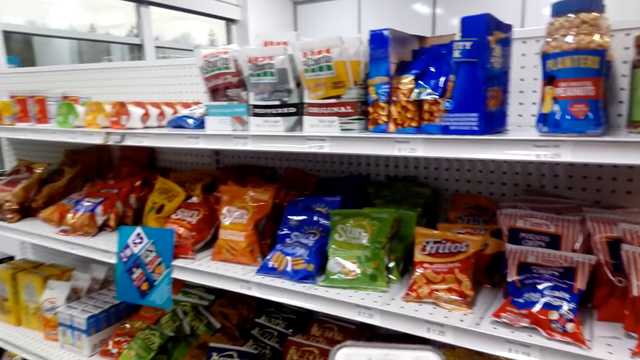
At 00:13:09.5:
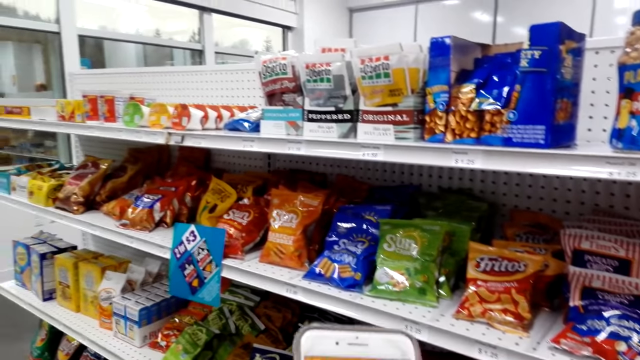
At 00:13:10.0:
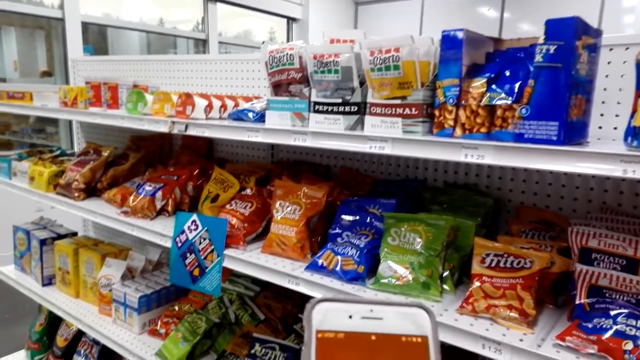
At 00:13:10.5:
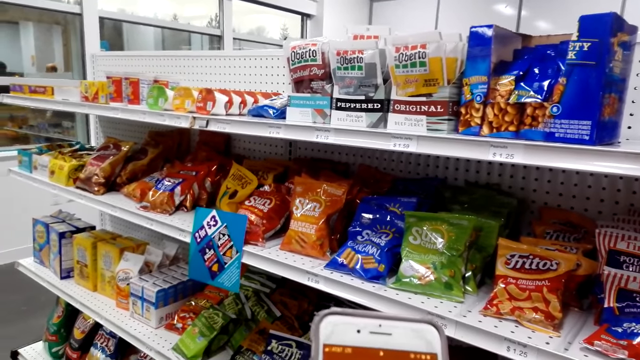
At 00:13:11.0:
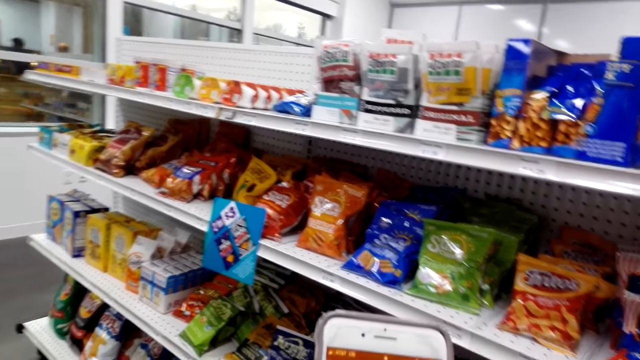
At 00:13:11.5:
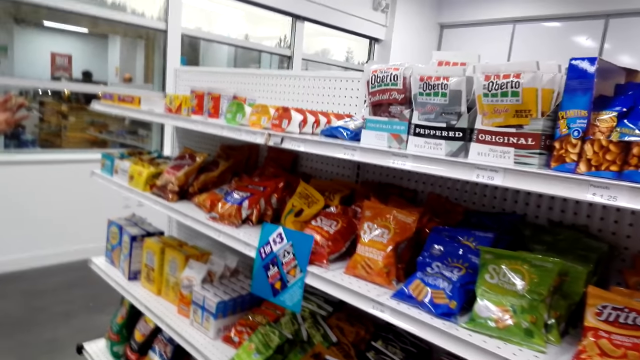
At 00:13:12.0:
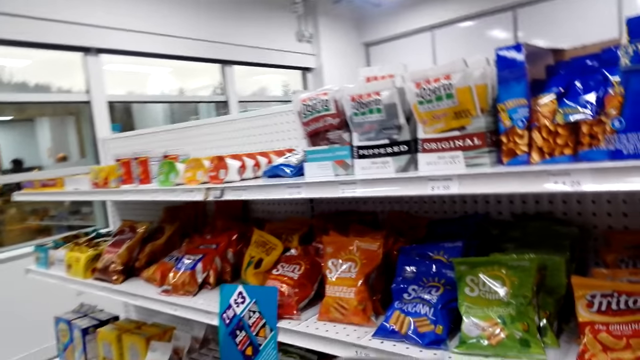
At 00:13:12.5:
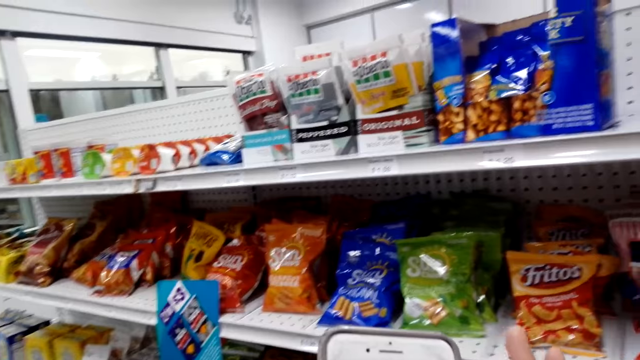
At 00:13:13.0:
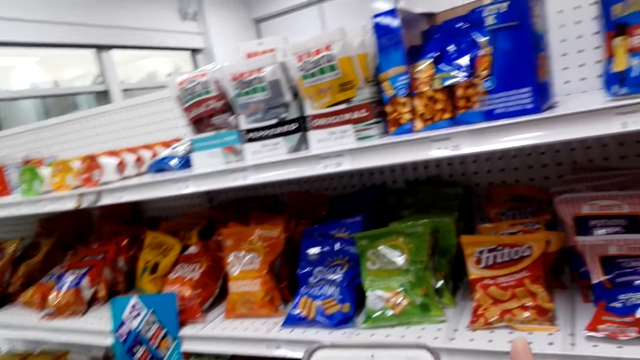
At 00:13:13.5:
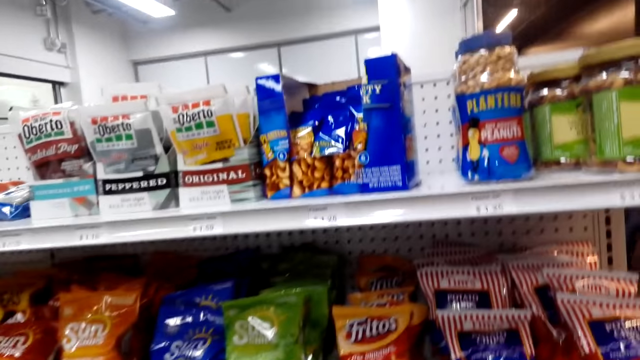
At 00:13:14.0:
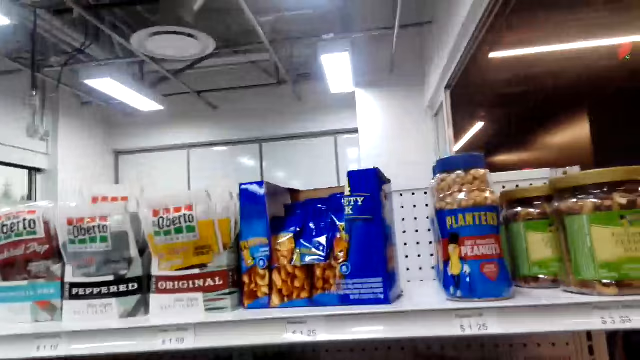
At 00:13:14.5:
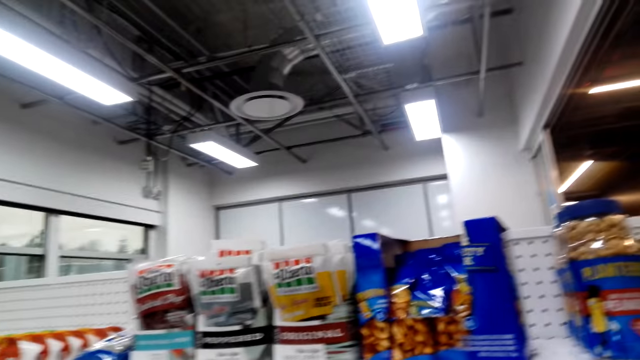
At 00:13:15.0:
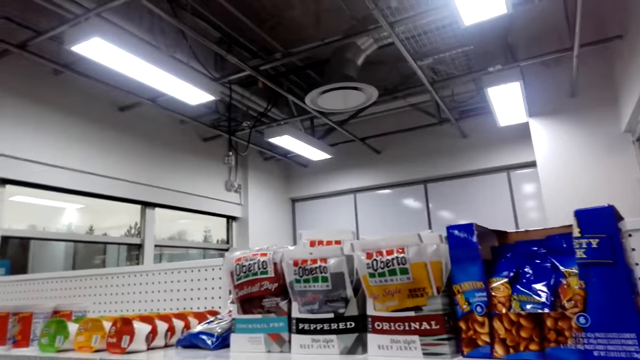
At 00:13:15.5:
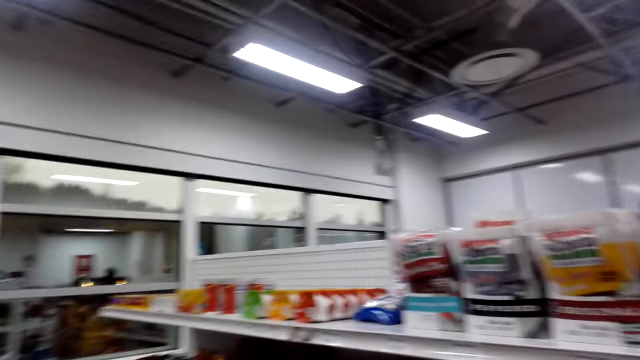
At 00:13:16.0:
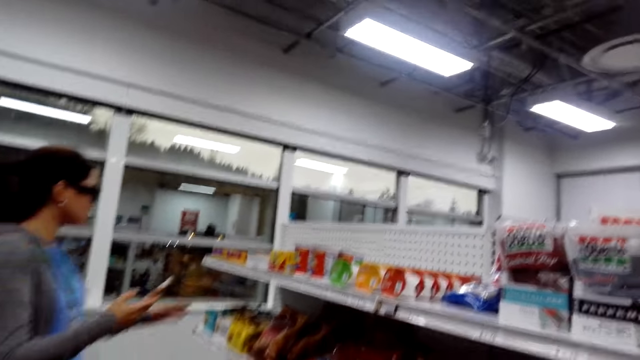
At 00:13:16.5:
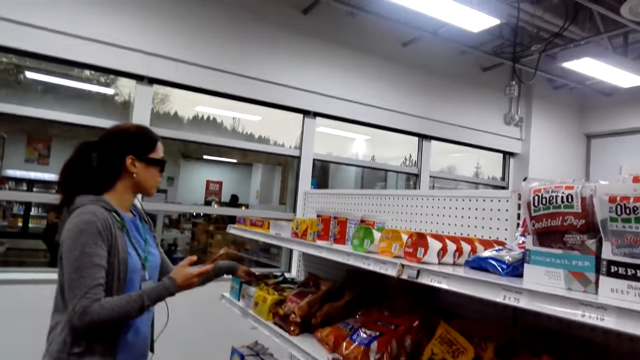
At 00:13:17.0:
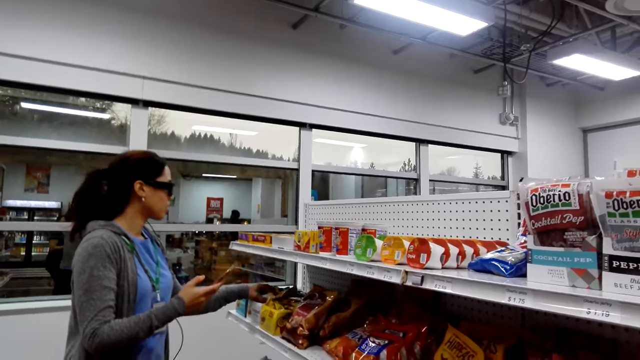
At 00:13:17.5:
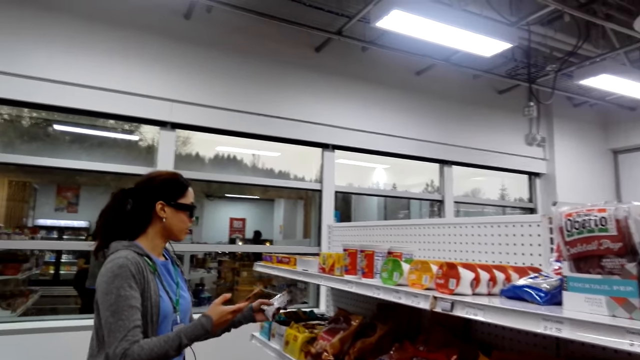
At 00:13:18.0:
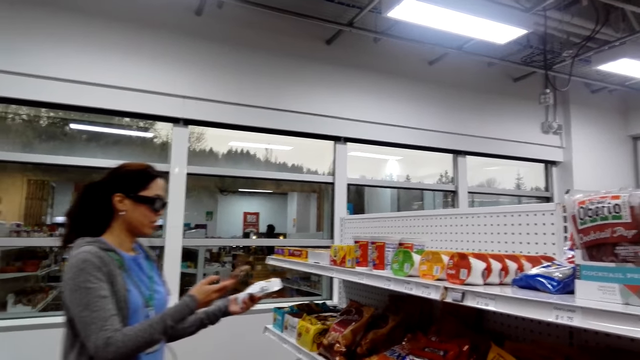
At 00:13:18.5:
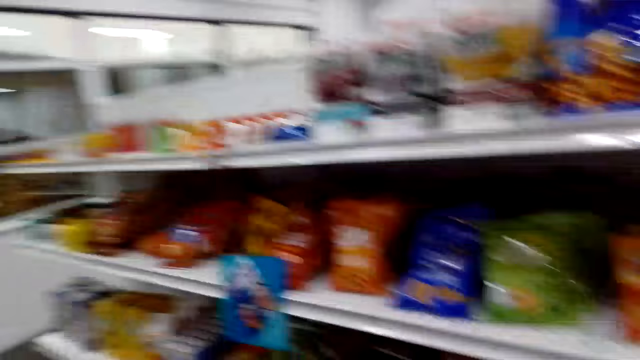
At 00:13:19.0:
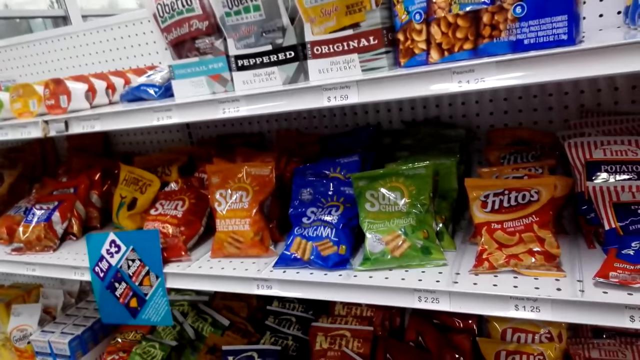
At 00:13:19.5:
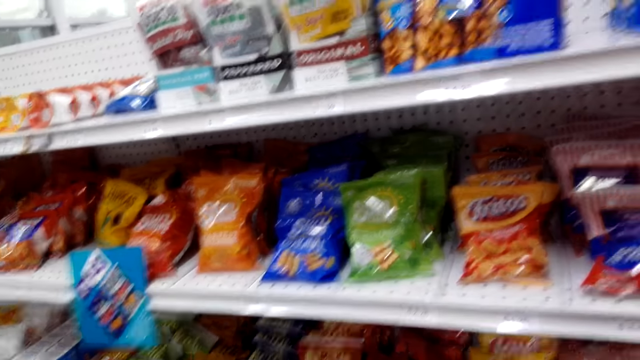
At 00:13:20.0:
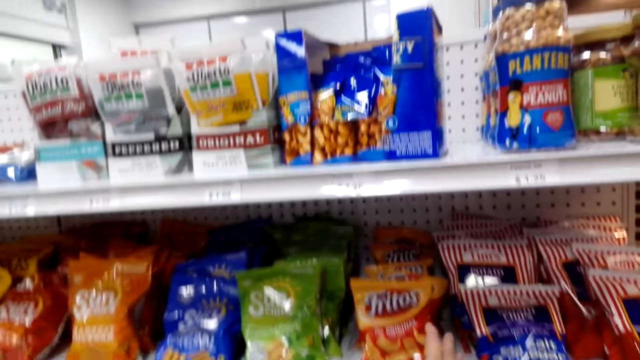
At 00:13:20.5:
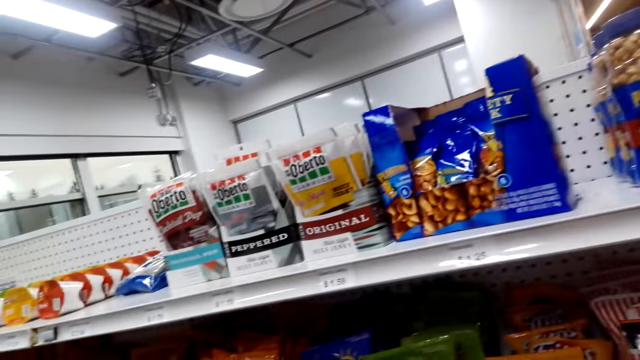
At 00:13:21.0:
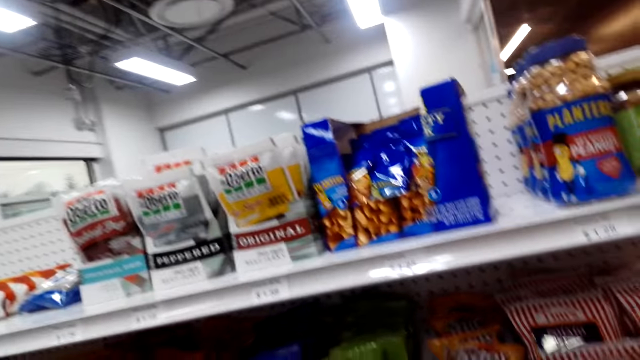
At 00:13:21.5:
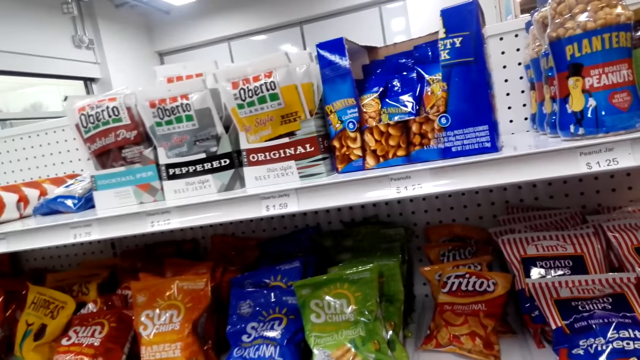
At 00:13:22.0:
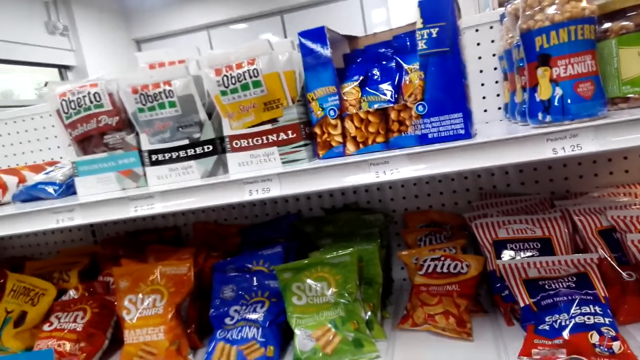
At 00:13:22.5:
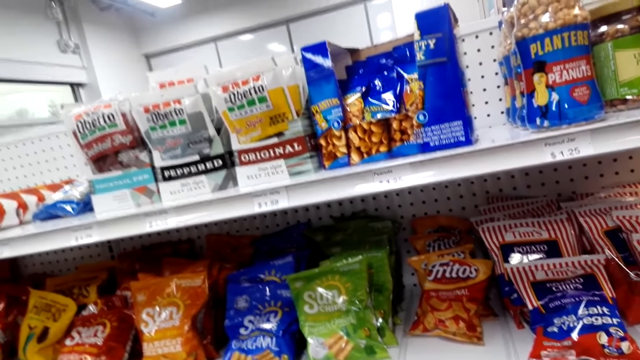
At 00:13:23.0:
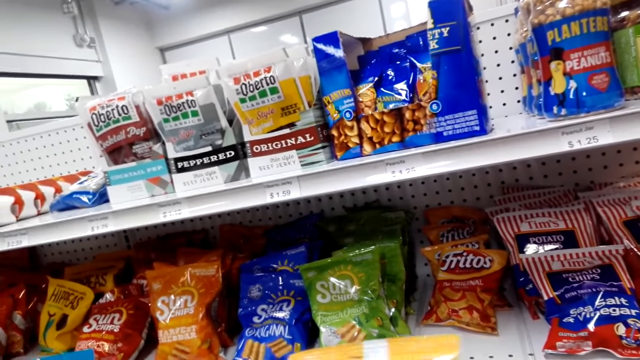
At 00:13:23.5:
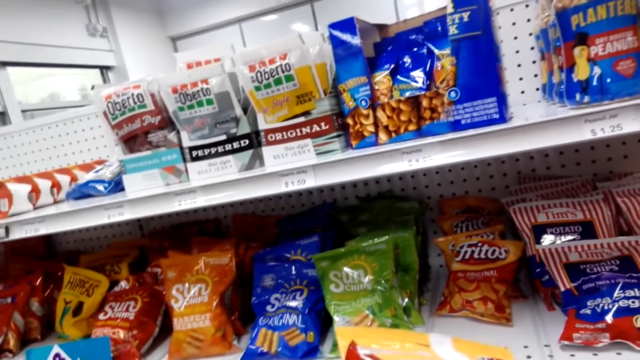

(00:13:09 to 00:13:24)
The camera wearer operates a phone. They look at the phone. They look at the items on the shelves. The lady looks at the packet of corn nuts, and picks up a corn packet. The camera wearer picks up a packet of corn chips.

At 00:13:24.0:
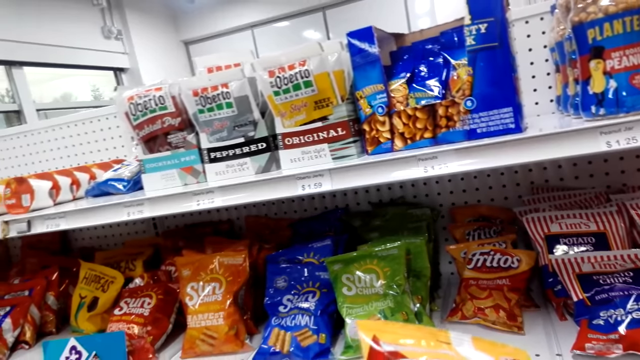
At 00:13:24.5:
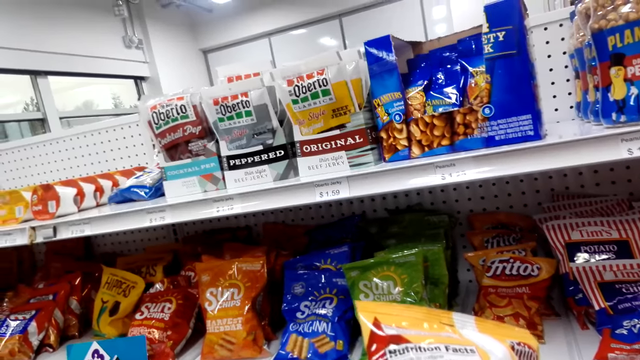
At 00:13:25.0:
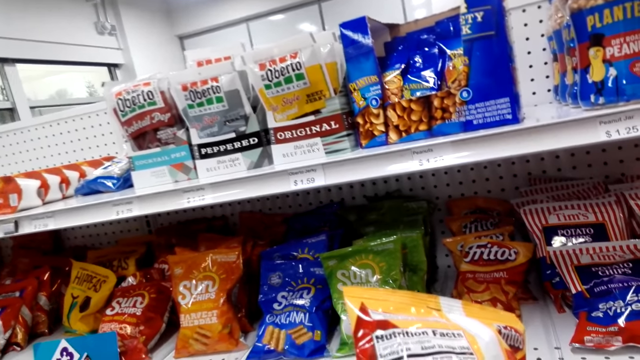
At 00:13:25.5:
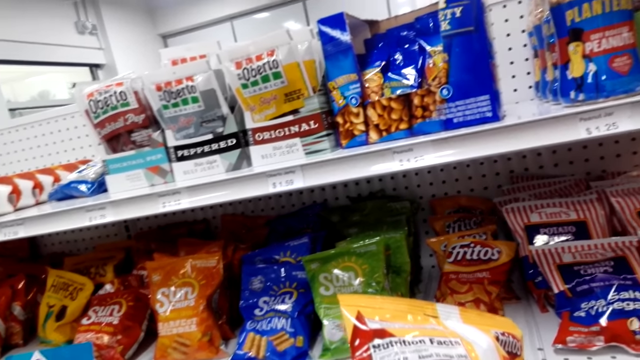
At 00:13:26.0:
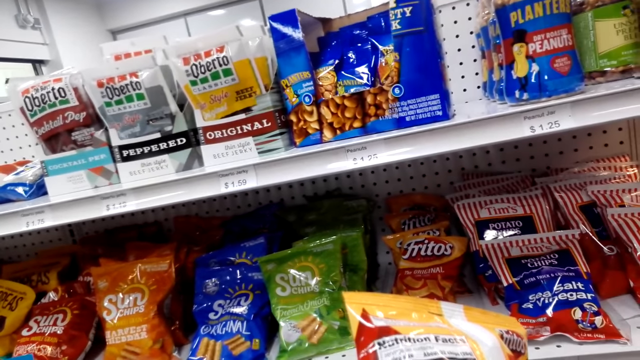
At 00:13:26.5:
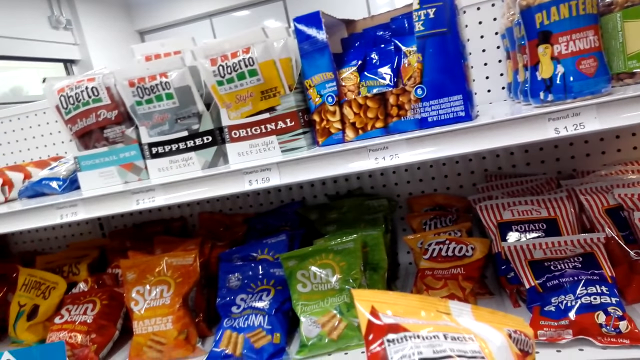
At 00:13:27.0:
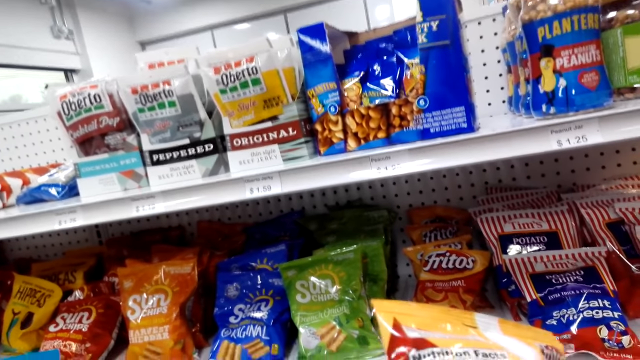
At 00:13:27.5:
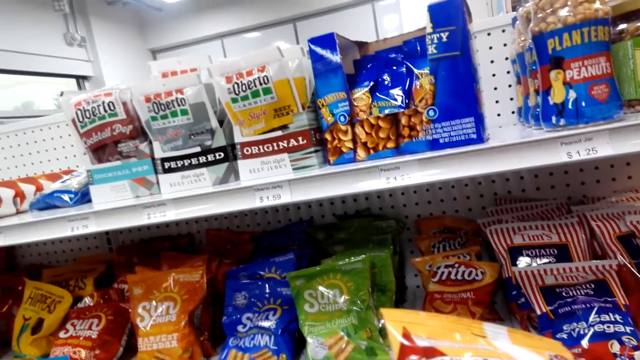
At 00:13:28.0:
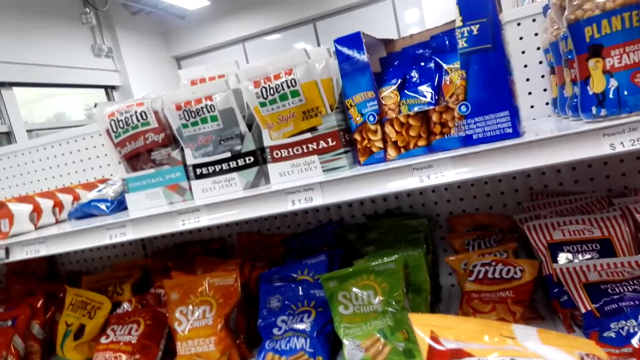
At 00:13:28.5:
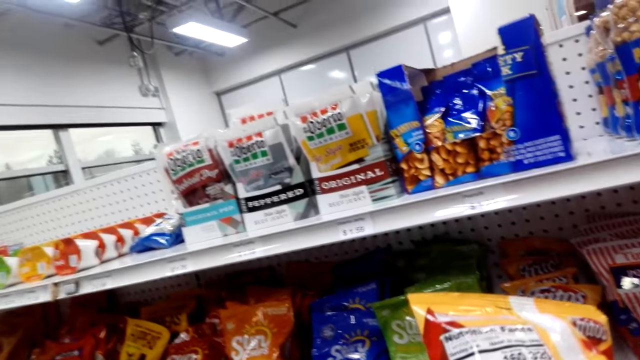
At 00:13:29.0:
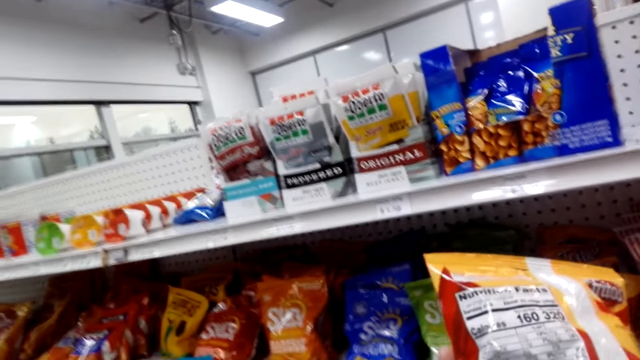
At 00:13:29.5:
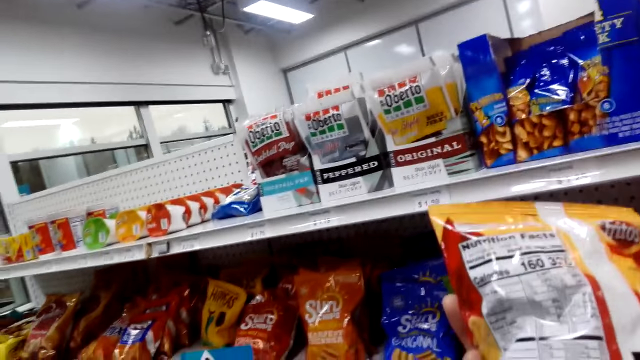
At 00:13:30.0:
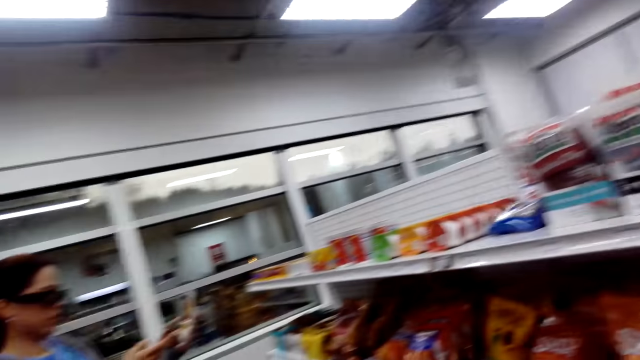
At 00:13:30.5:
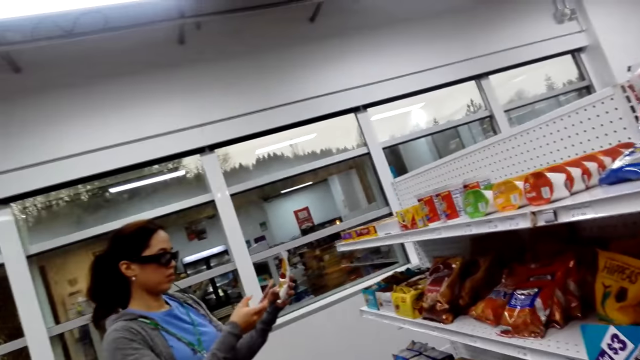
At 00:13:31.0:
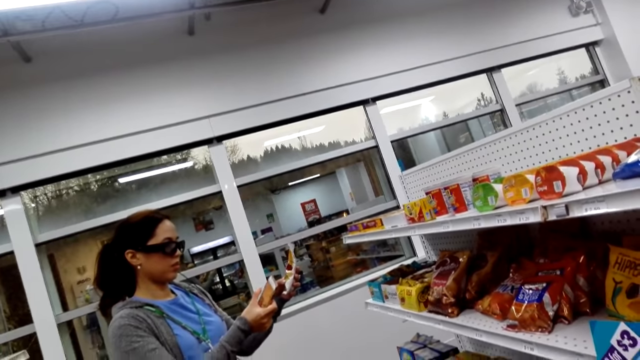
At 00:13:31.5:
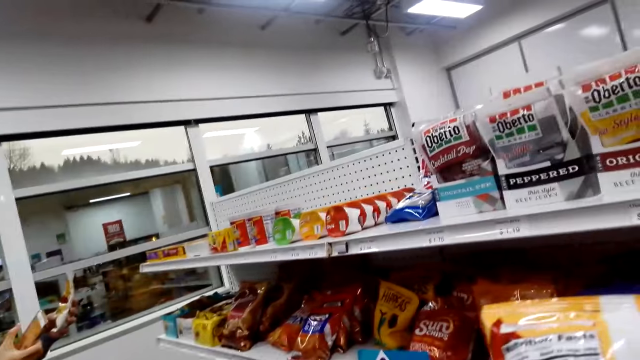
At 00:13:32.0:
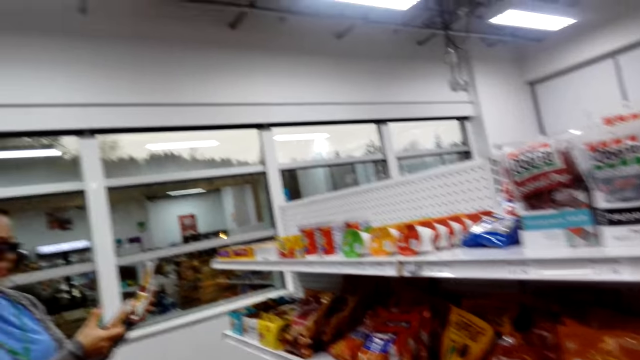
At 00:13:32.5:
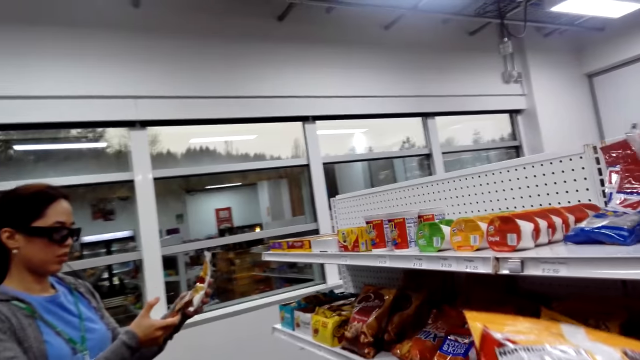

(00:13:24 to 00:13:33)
The camera wearer looks at the Fritos packet. The lady operates a phone.
